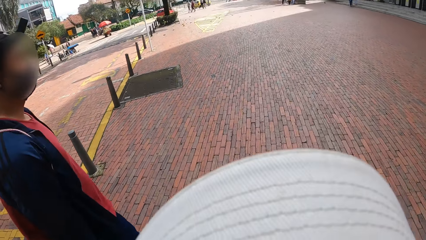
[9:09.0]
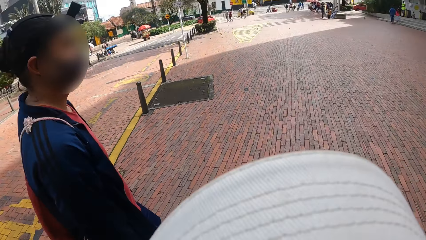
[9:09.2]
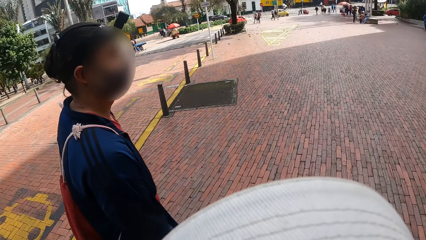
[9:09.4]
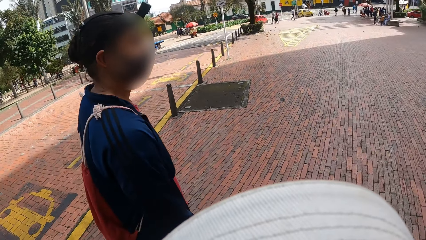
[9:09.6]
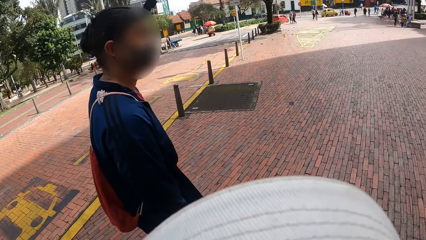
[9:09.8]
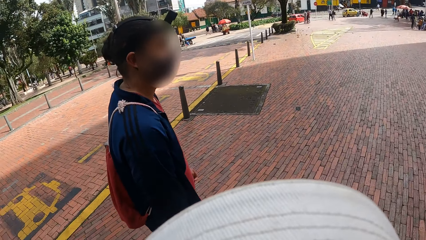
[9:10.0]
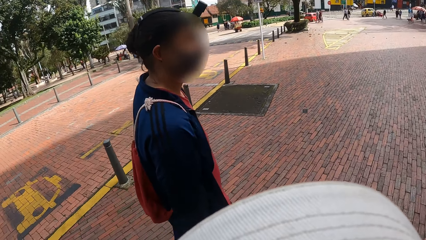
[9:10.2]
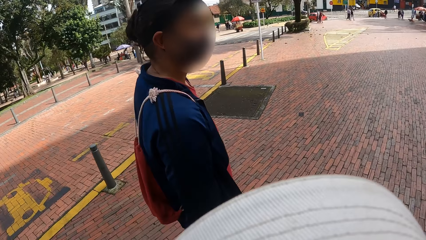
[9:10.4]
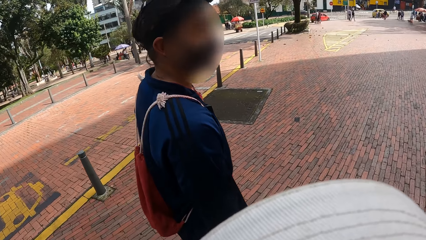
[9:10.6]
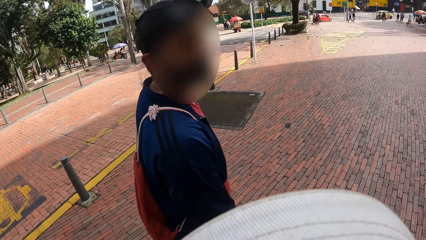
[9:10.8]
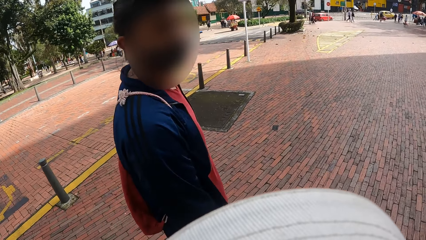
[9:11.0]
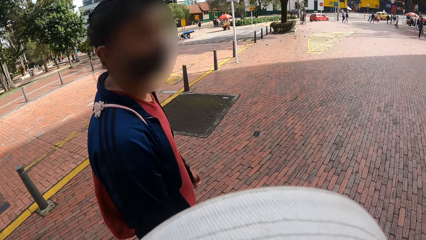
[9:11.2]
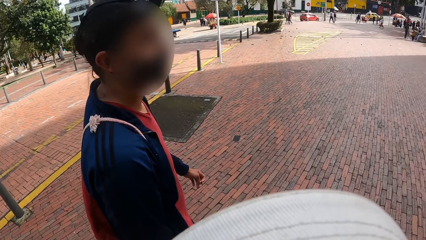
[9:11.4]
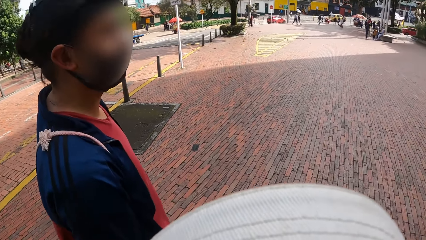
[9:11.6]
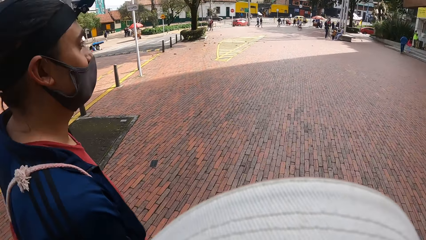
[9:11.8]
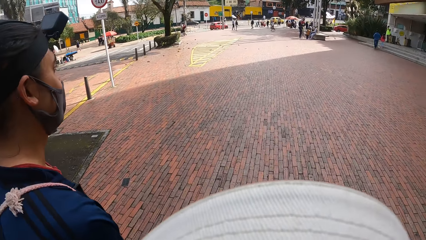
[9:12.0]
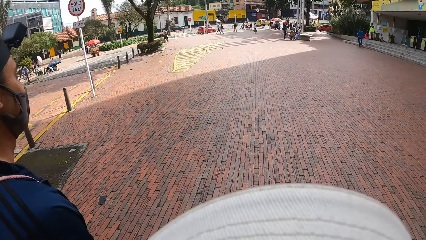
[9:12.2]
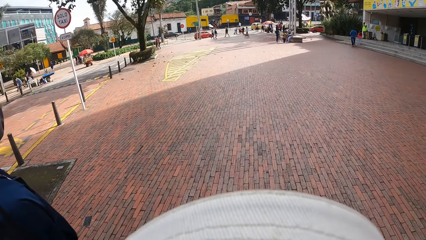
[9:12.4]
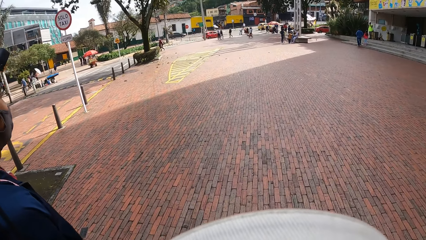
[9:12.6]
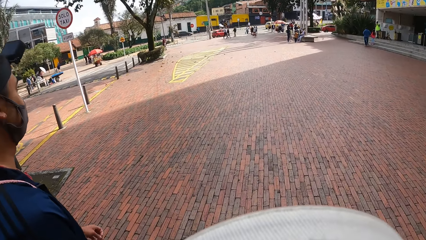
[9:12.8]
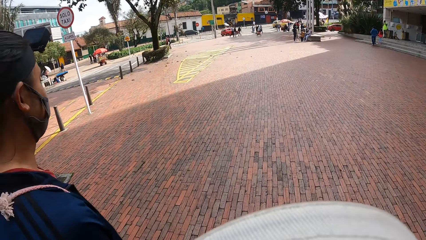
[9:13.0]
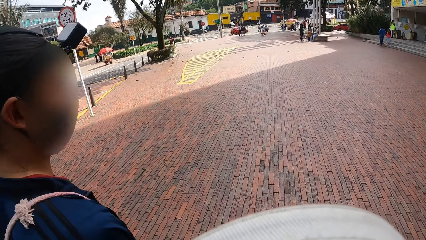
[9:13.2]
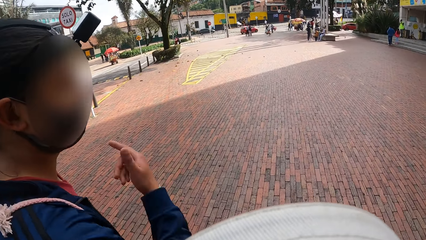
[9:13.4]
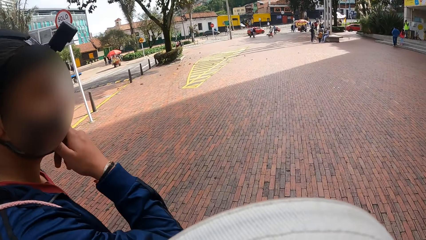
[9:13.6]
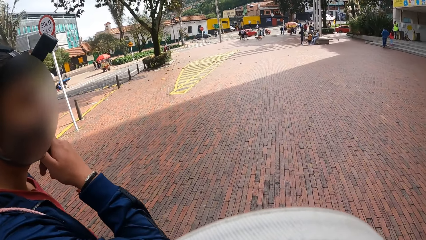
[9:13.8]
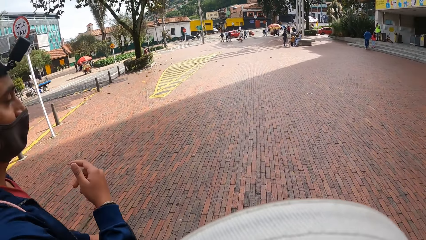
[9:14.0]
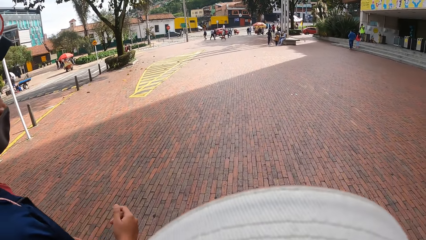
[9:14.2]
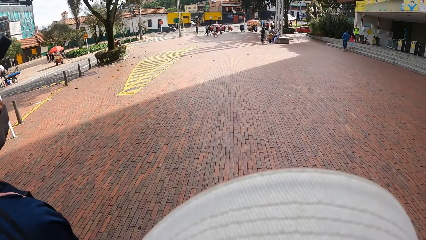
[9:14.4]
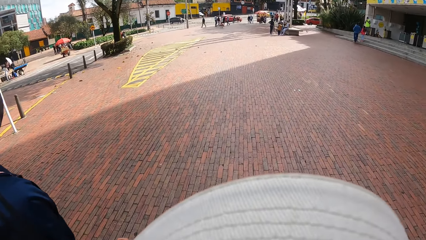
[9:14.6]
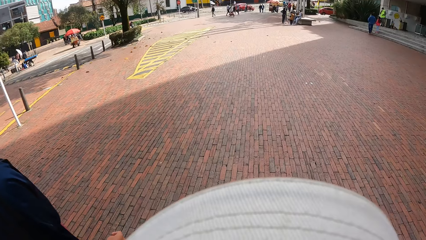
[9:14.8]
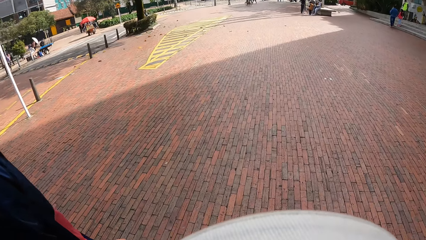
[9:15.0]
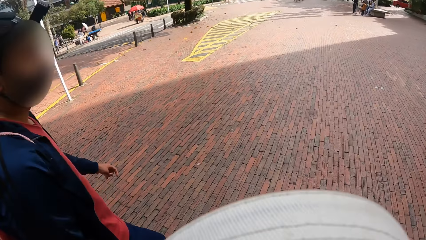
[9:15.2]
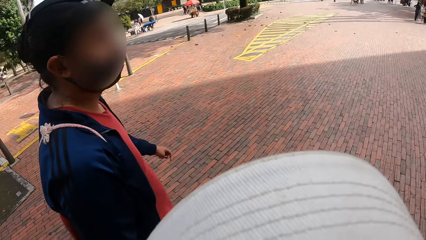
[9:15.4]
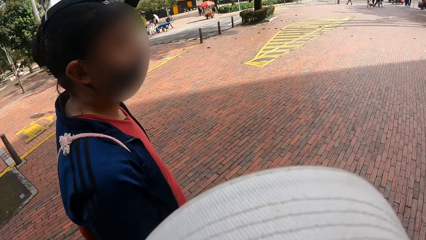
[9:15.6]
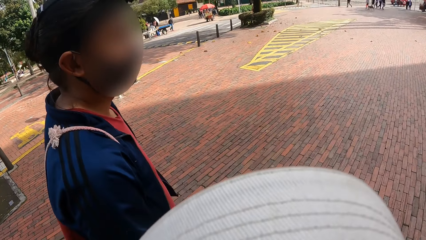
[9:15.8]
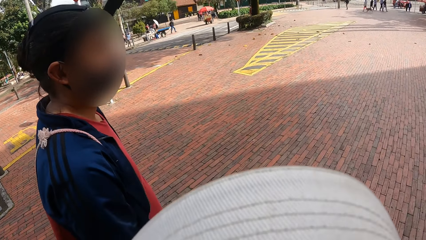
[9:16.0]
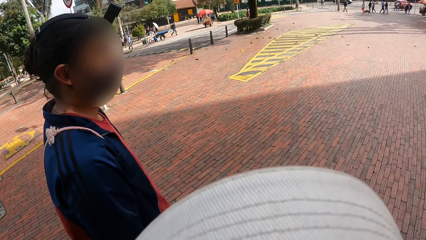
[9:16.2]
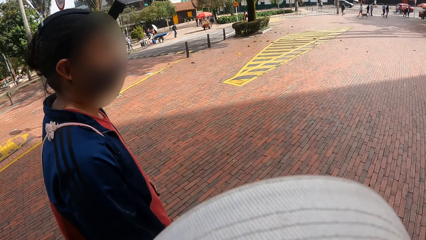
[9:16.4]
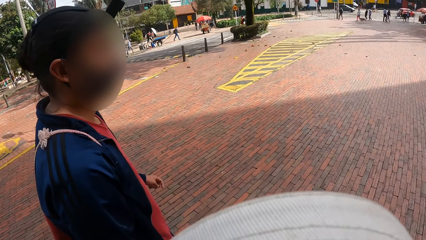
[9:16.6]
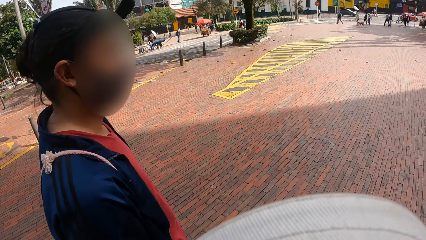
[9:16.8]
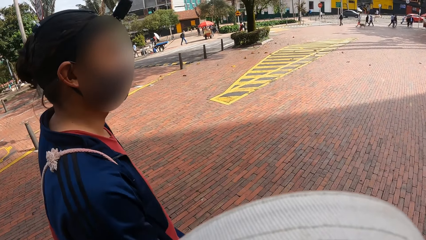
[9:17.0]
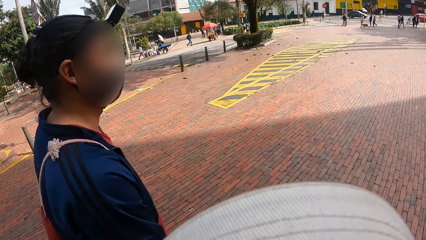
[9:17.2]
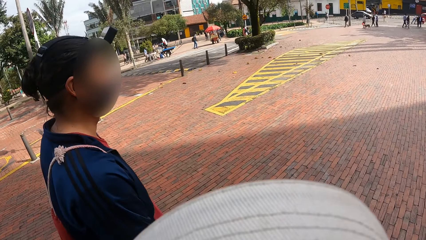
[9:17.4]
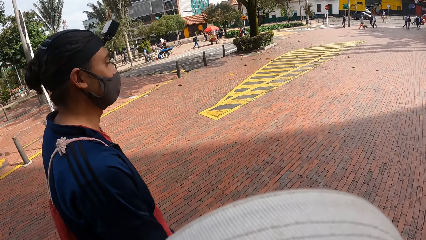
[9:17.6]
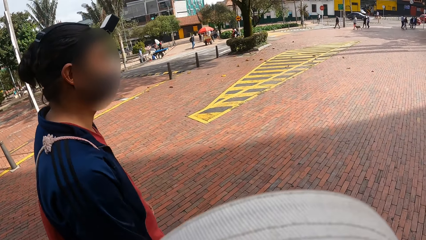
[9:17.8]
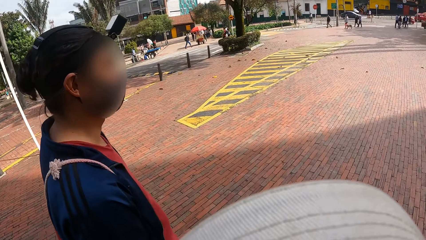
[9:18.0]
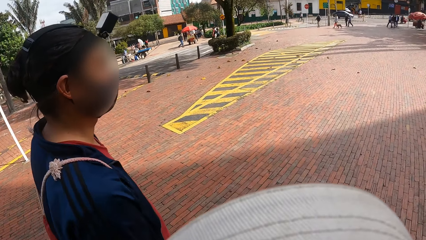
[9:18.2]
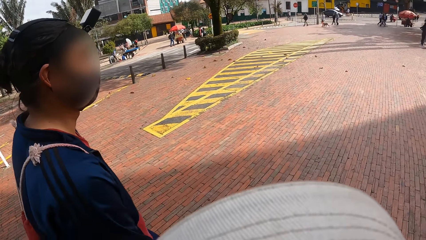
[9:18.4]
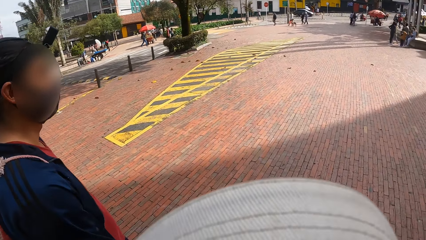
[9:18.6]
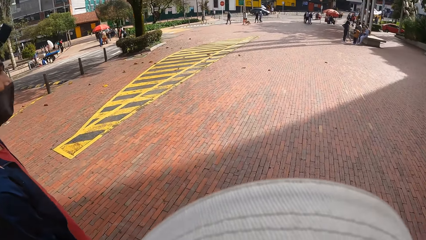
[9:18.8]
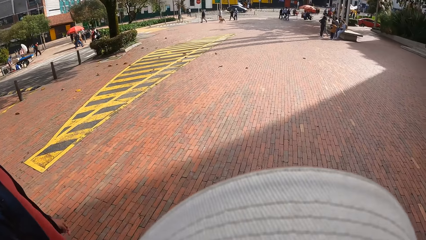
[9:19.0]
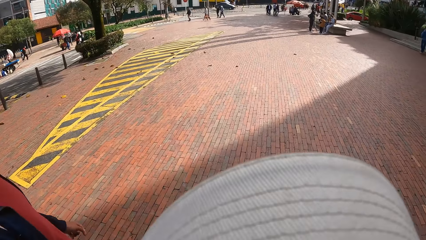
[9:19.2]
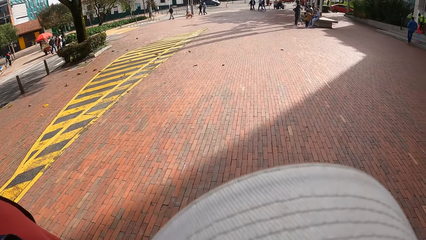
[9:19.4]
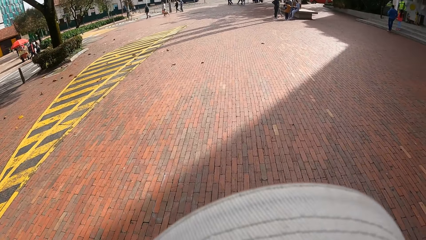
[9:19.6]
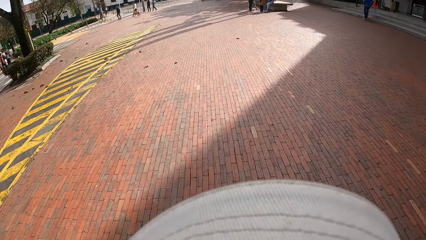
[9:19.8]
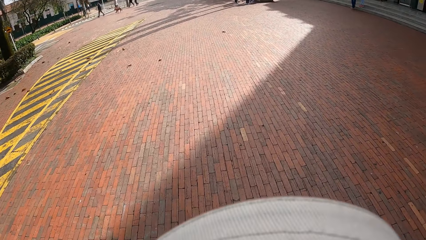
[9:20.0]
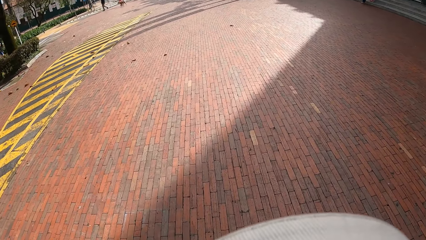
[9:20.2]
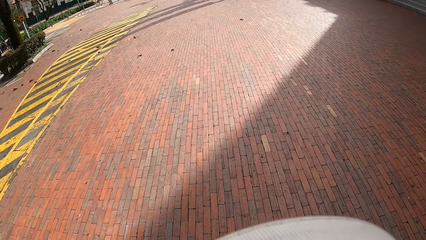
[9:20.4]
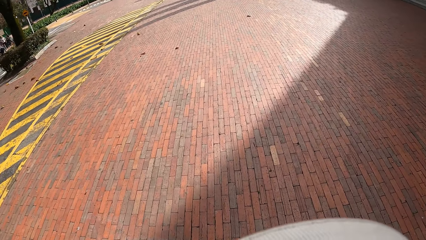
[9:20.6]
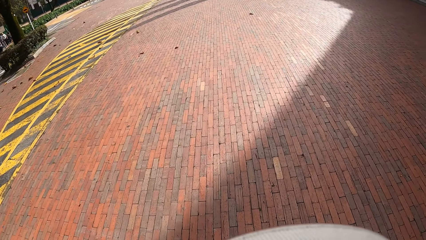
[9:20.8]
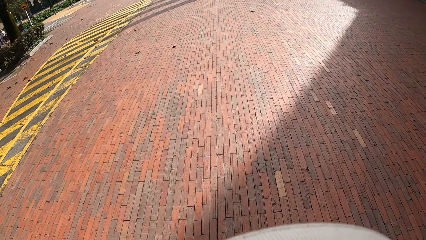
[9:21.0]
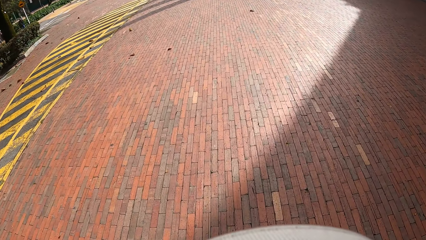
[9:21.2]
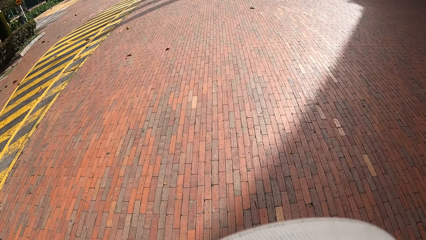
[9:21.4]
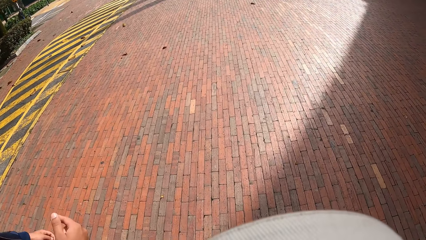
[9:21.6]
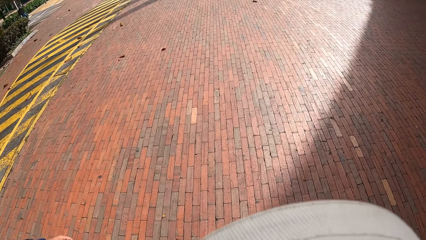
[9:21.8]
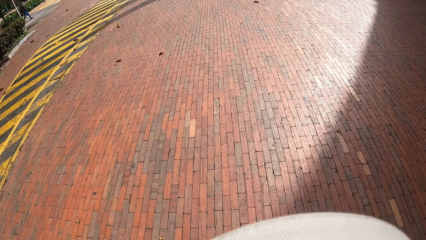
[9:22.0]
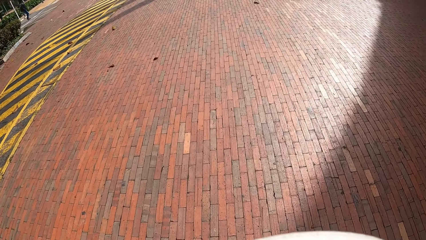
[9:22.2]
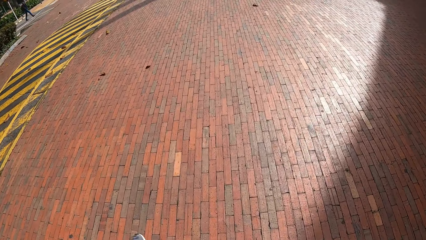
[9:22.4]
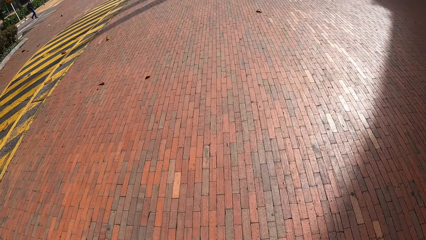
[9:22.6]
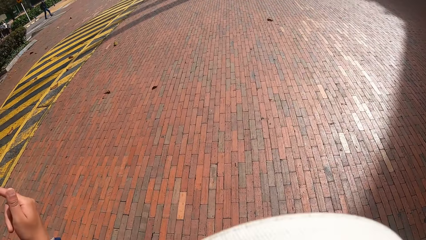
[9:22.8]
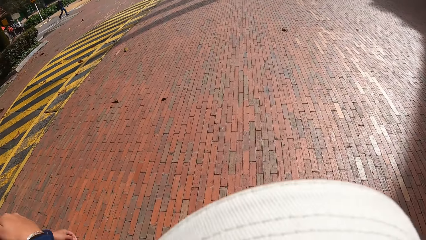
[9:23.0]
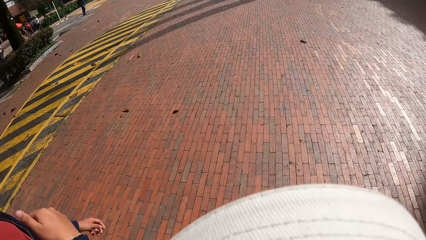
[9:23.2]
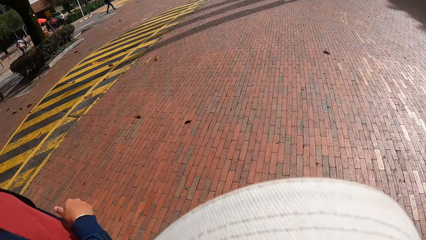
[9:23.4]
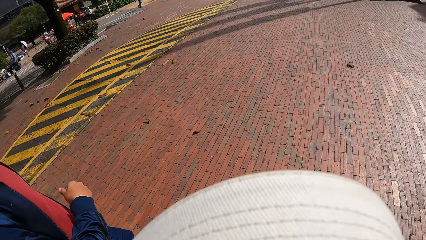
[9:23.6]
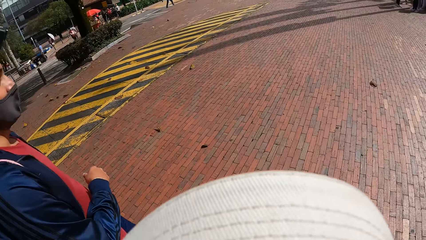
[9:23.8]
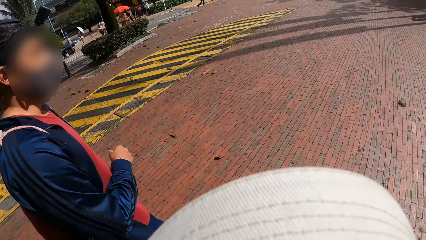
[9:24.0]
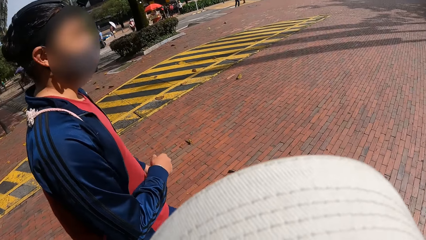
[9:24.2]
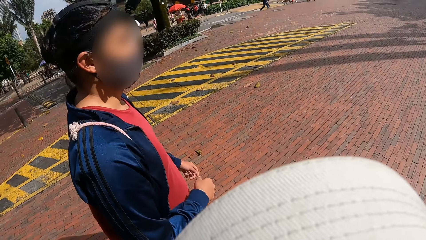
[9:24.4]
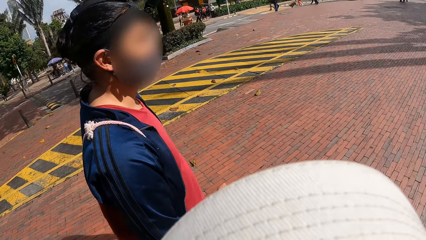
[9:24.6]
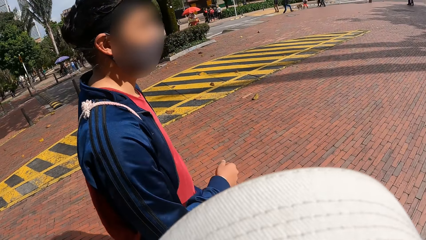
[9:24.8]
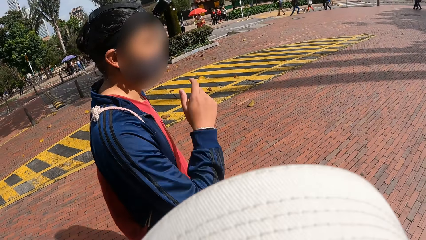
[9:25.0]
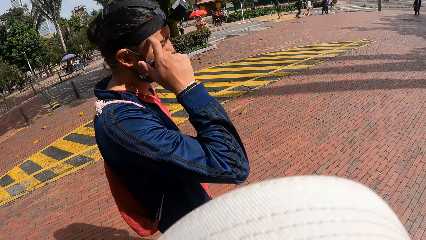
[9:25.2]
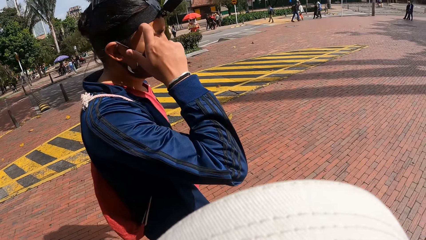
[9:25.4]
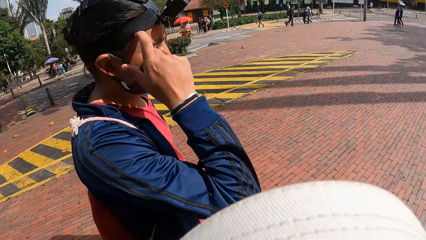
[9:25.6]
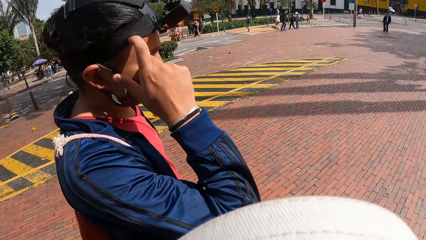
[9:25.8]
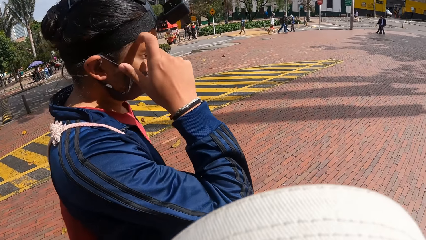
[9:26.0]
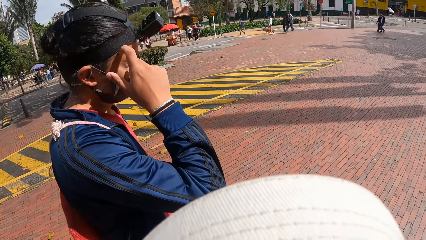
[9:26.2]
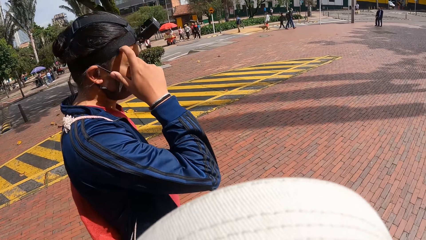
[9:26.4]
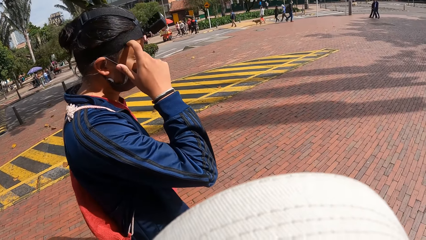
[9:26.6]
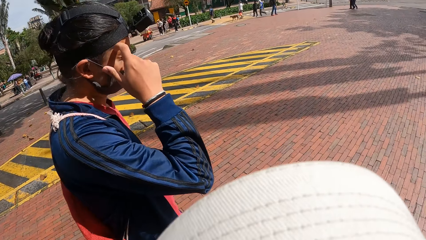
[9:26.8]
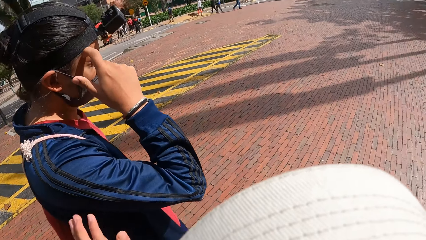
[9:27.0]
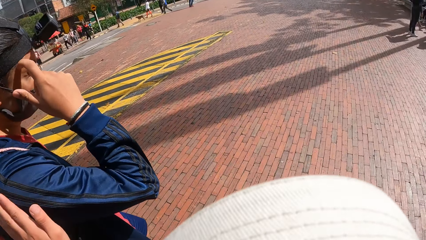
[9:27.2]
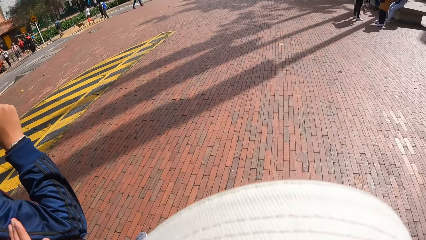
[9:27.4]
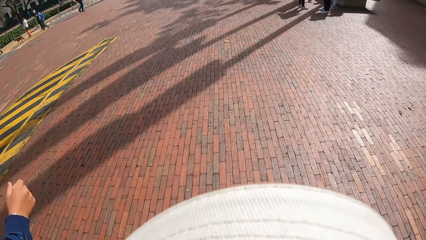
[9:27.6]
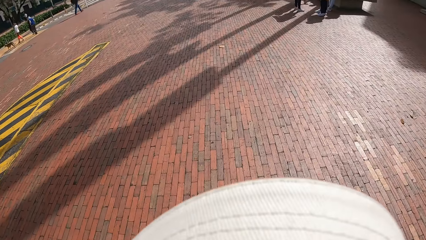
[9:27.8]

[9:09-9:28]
A person walks around. The person points out with a finger. The person walks around. The person scratches his head with his right hand.
